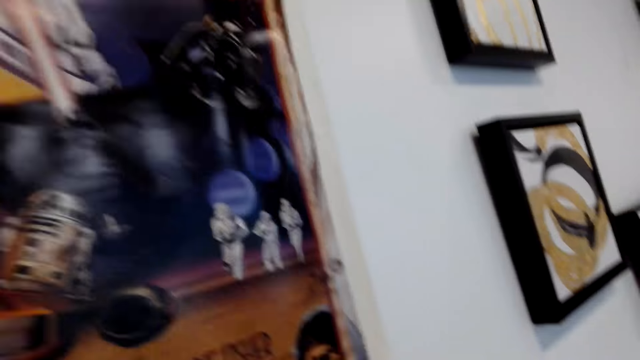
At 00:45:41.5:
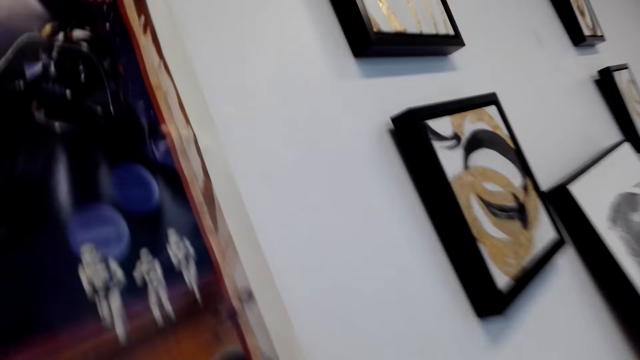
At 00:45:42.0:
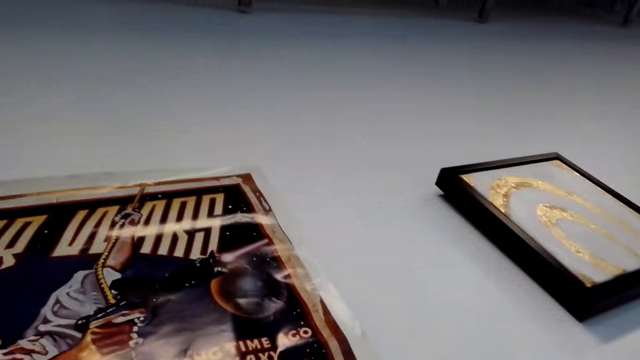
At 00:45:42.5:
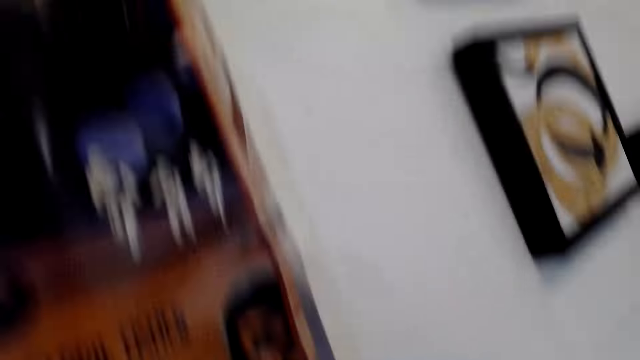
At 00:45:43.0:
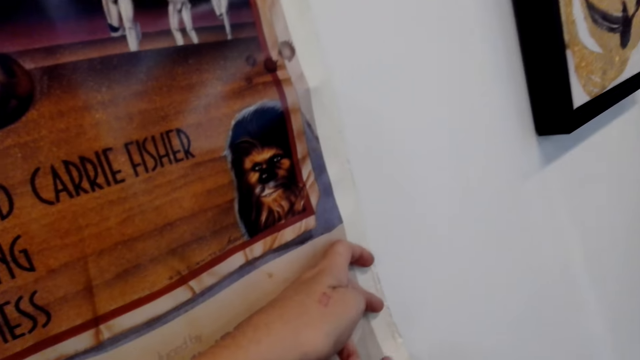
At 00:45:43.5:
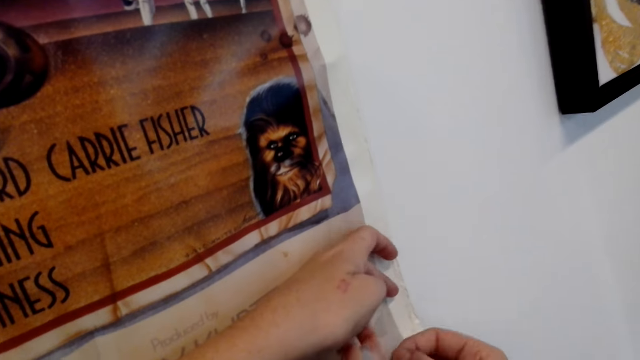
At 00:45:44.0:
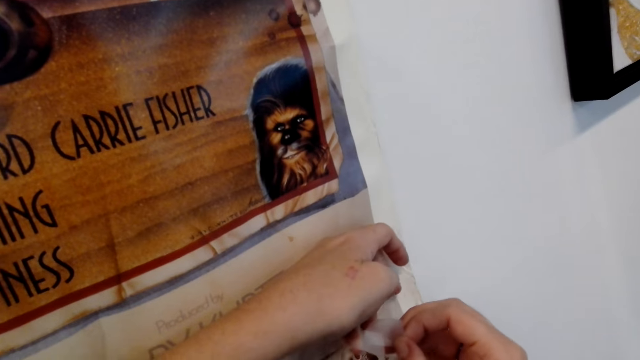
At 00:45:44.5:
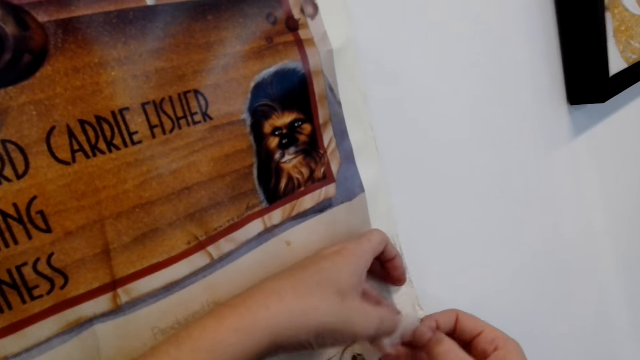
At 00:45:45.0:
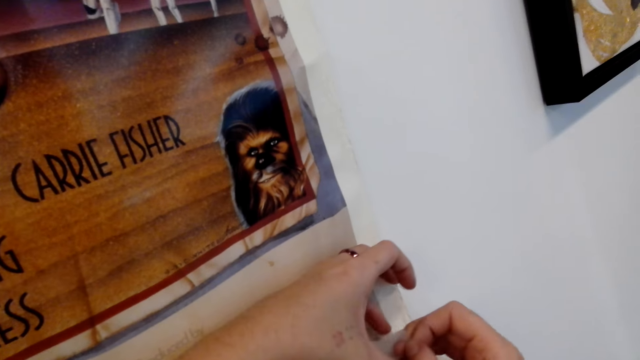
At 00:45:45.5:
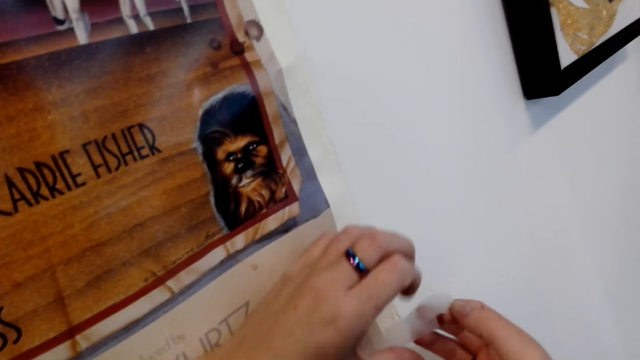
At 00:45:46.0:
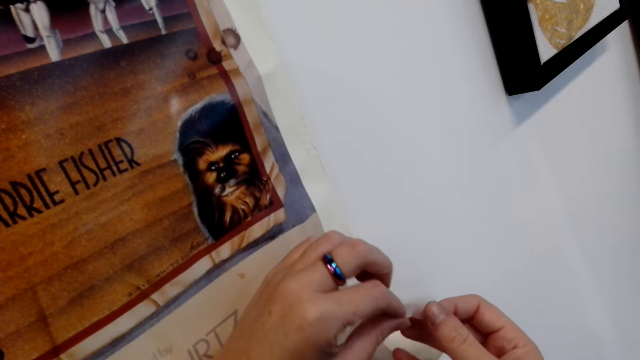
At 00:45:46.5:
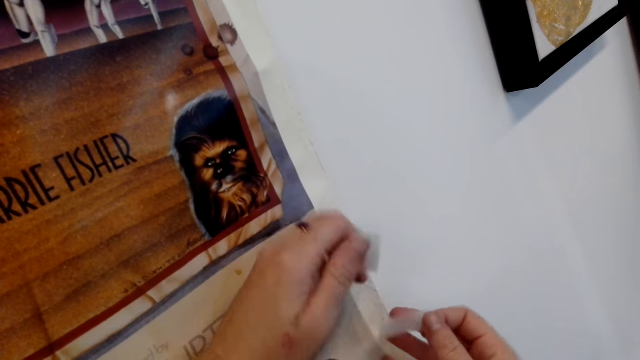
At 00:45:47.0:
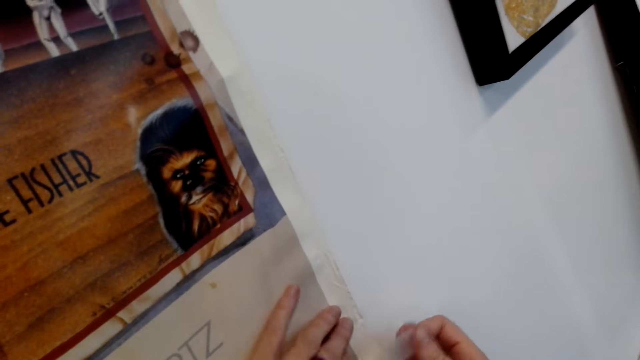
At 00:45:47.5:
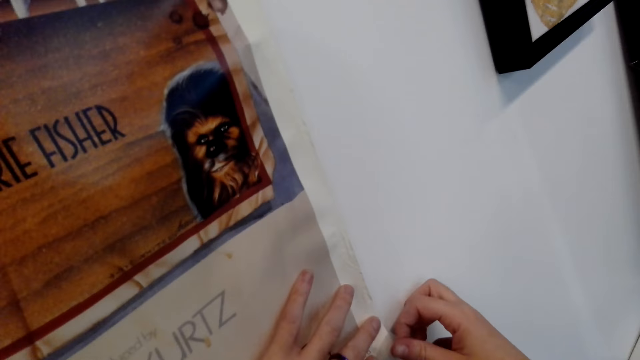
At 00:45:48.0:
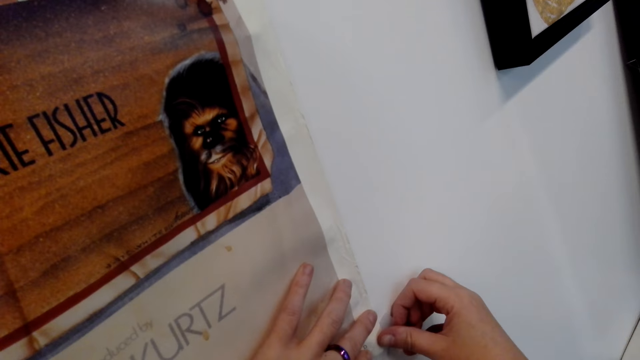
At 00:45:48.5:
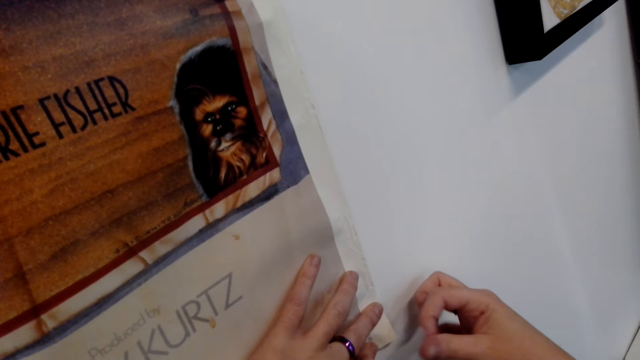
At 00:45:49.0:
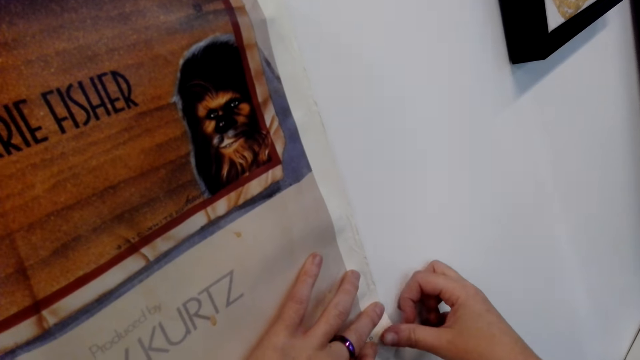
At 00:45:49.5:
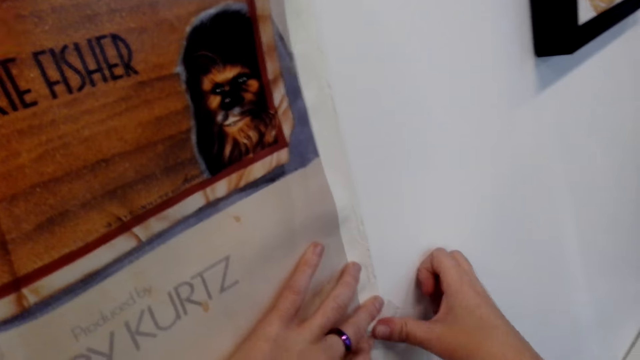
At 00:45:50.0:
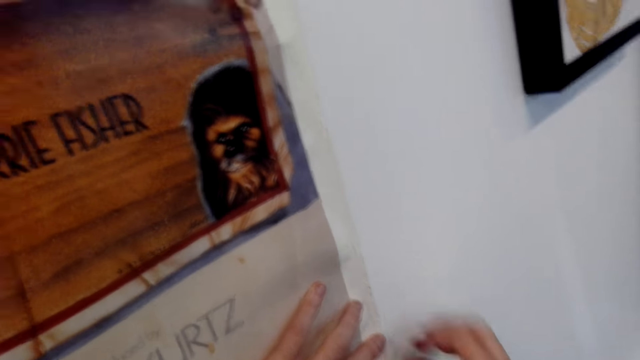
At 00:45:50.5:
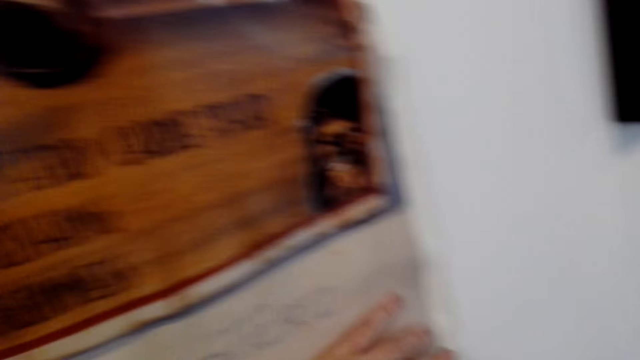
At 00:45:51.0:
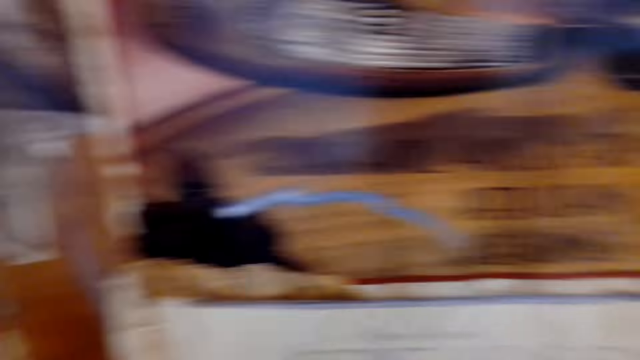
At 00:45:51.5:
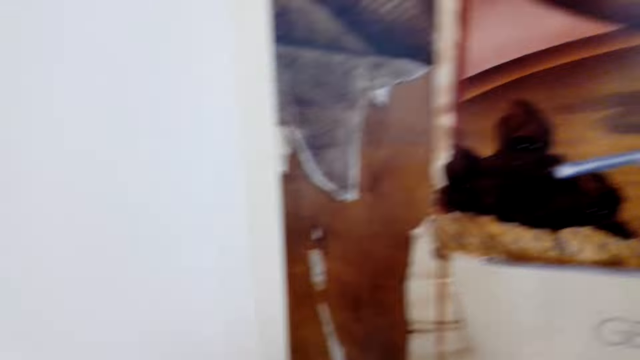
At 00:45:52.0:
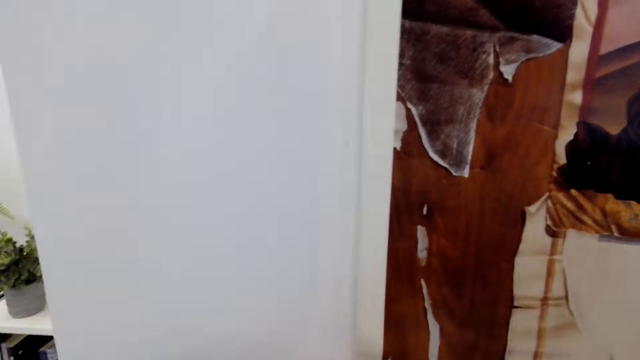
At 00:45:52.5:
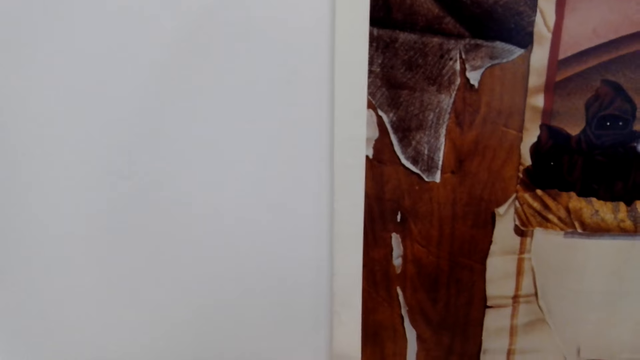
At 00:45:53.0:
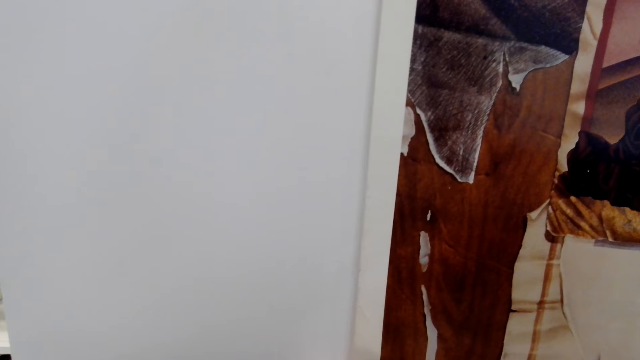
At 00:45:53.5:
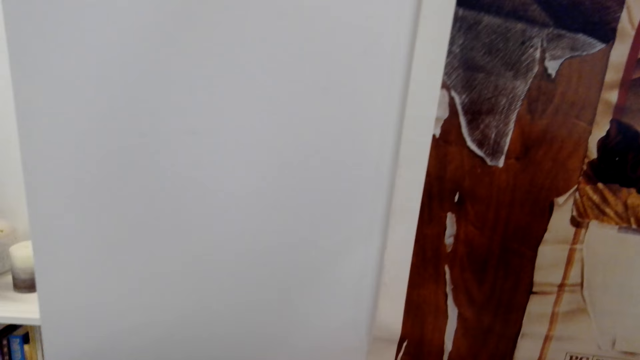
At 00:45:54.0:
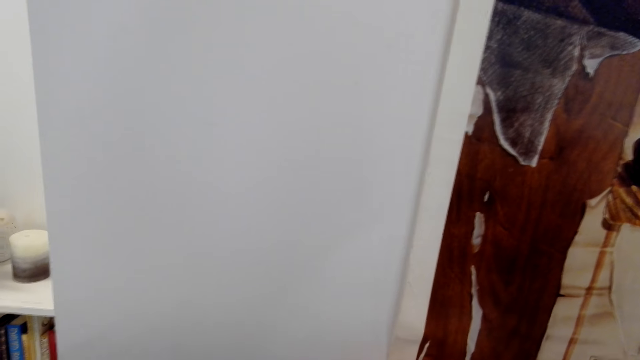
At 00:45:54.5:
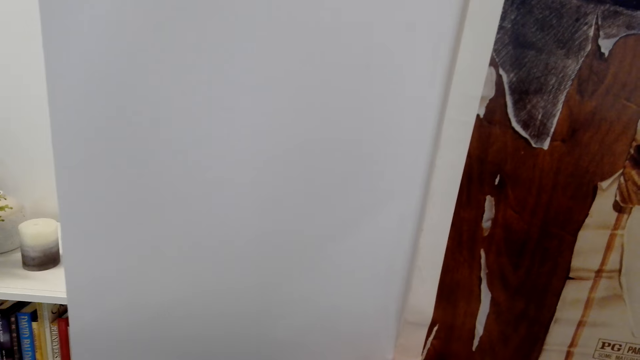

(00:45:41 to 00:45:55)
The camera wearer spreads the wall art with her hands. She tapes the wall art on the wall. She turns around the room.

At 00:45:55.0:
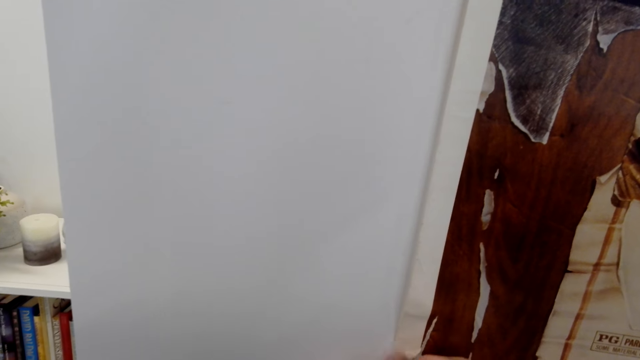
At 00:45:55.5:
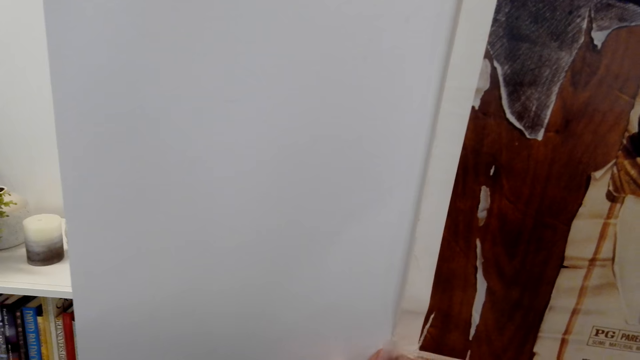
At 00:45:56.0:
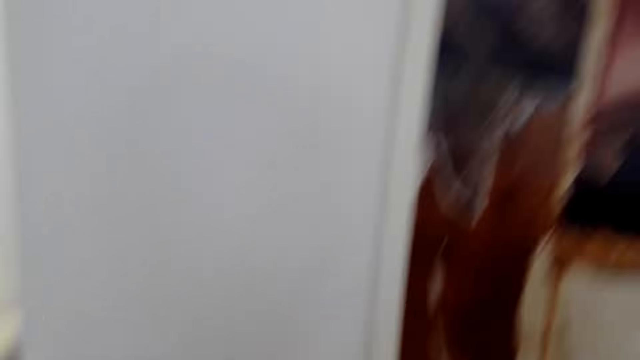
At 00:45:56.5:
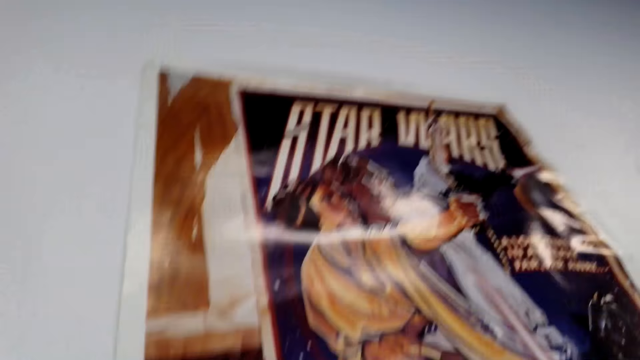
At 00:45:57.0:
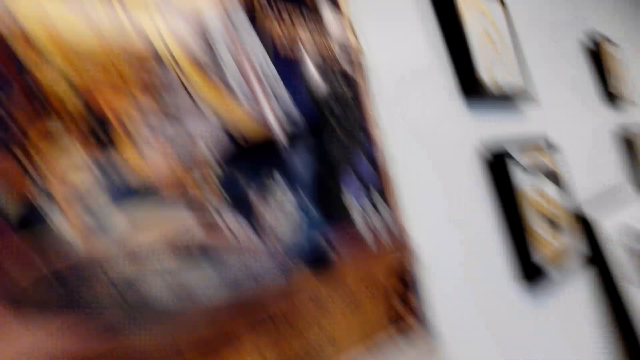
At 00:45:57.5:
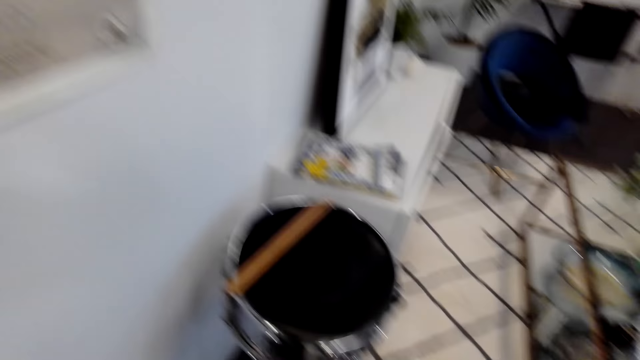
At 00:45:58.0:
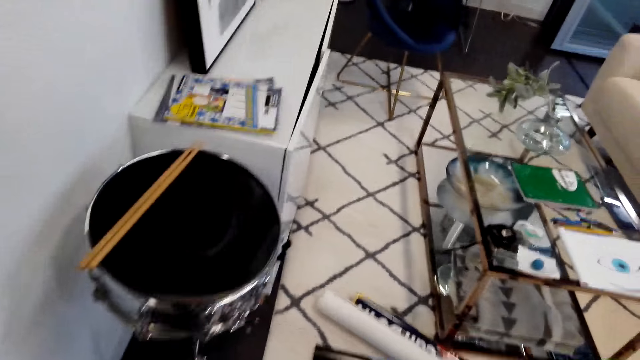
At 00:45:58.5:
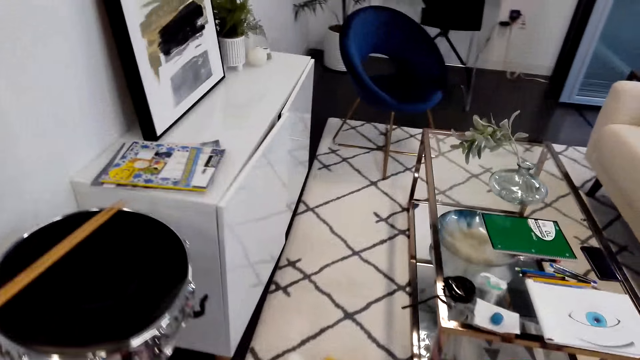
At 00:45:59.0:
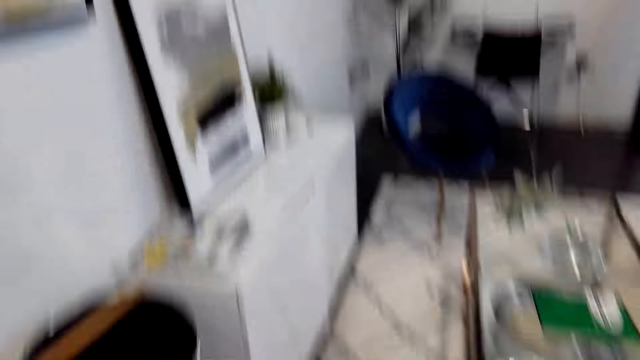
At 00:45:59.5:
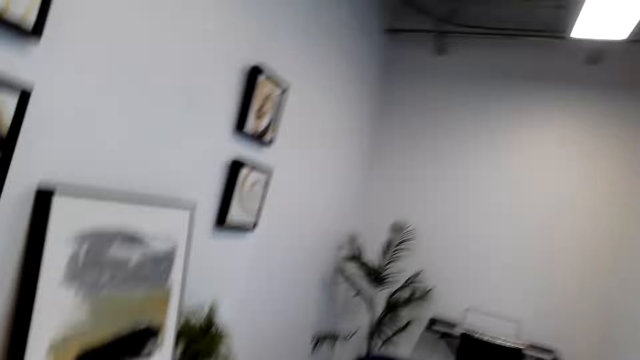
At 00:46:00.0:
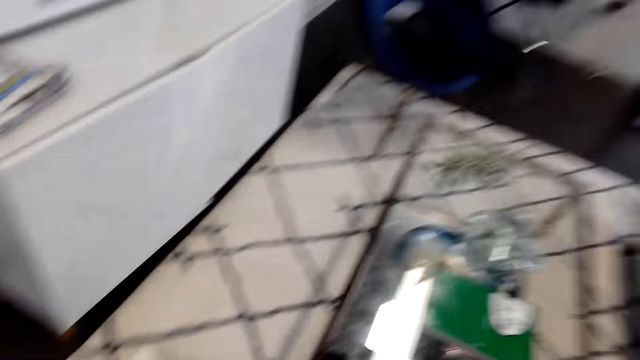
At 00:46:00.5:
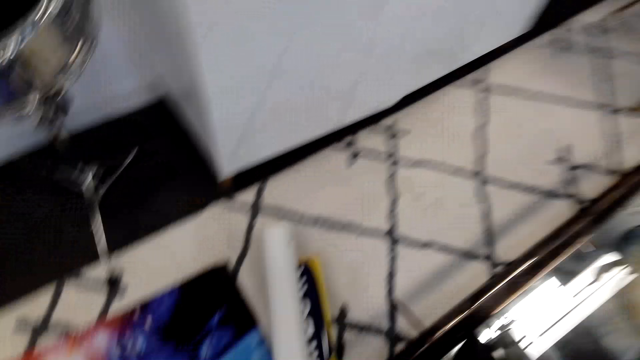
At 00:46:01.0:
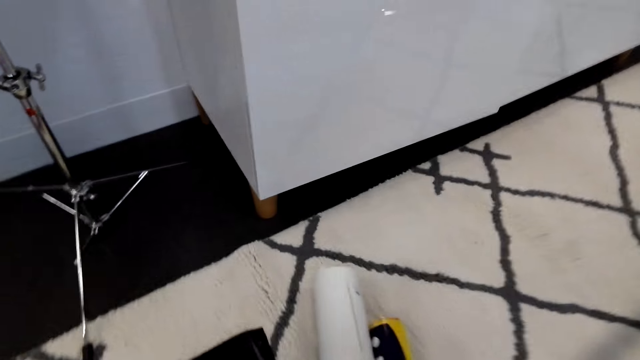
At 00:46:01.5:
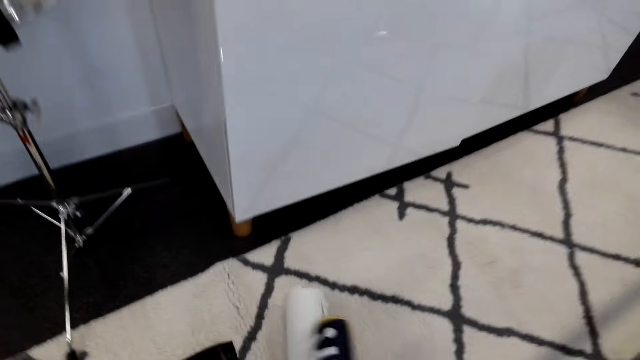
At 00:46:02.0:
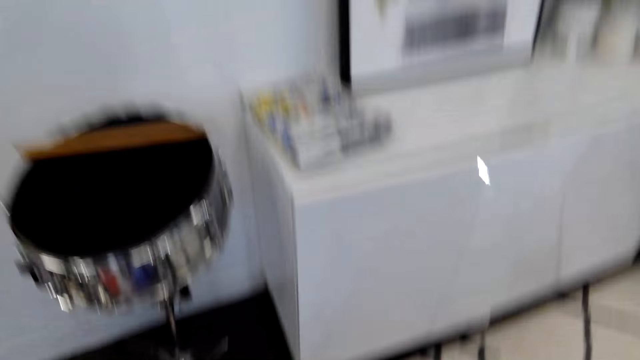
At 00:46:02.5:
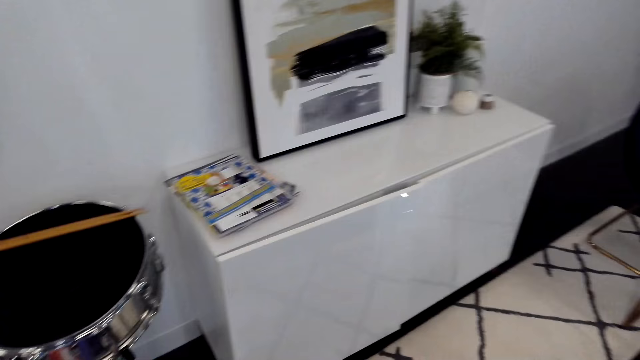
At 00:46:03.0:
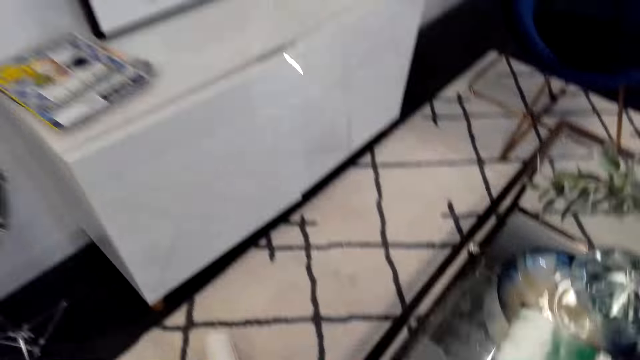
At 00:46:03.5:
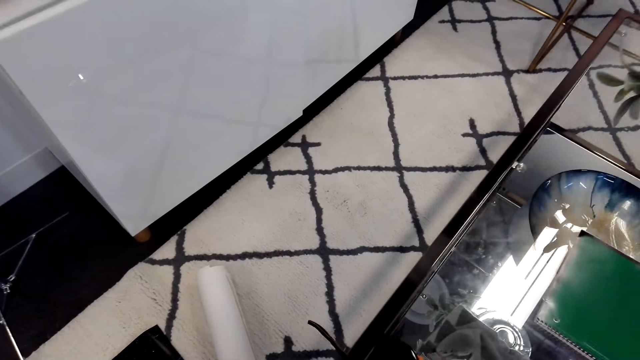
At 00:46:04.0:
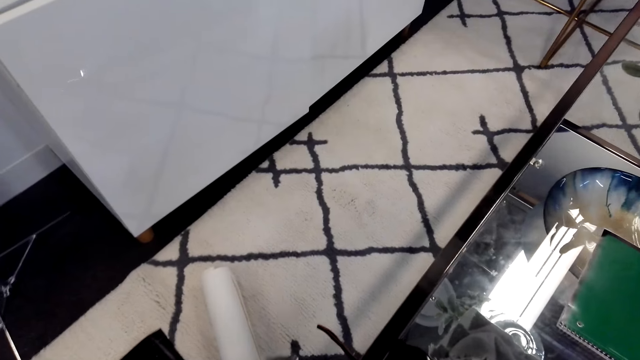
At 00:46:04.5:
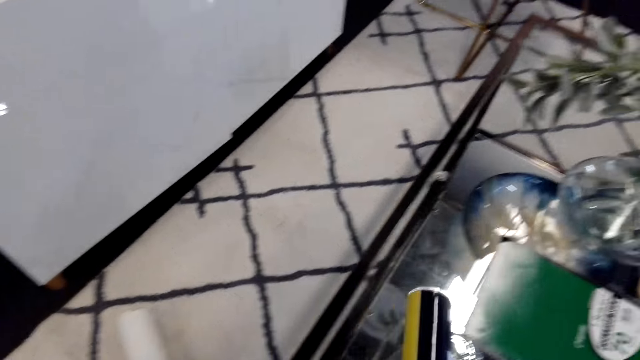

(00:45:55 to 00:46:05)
The camera wearer looks around the room. They turn around the living room and walk towards the table. They pick a wall art from the floor. They pick the wallpaper from the table. They place the wall art on the table.
